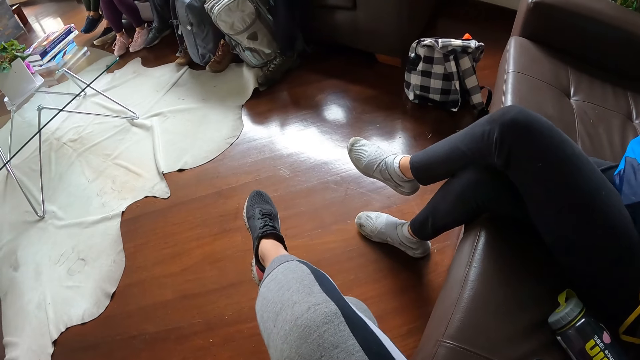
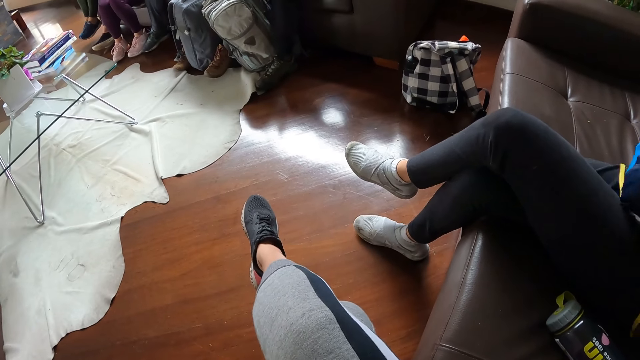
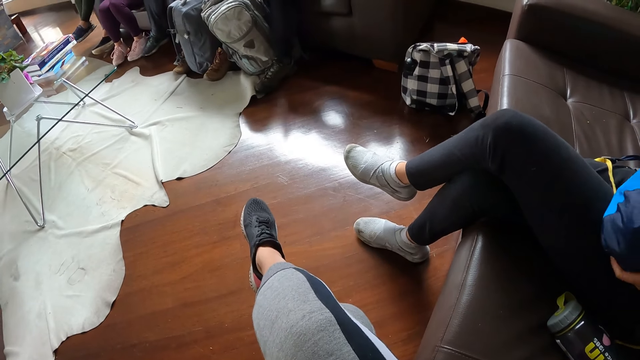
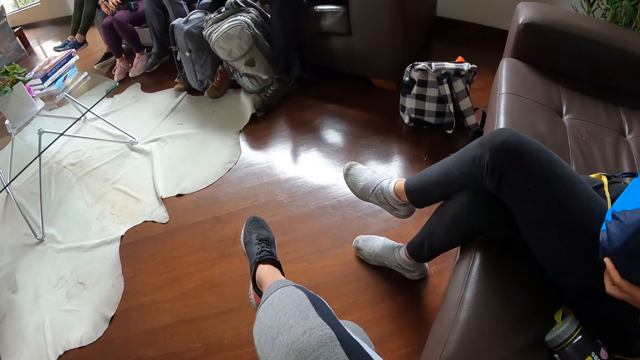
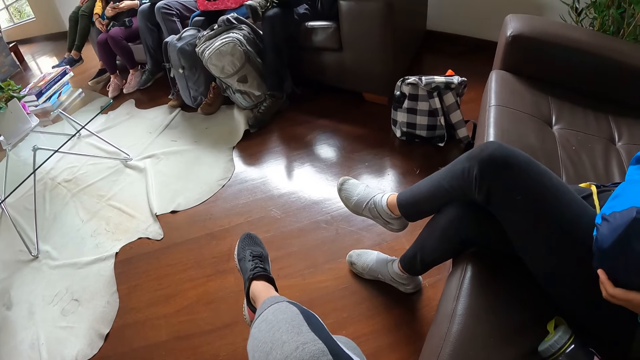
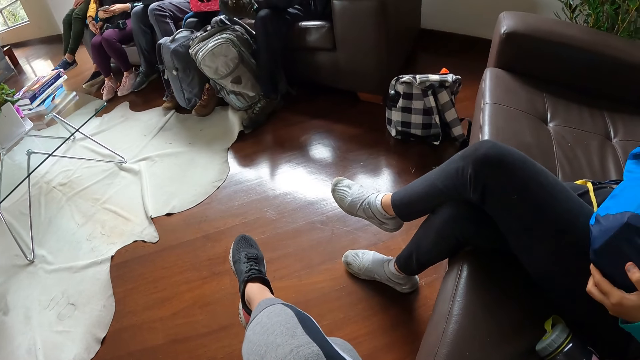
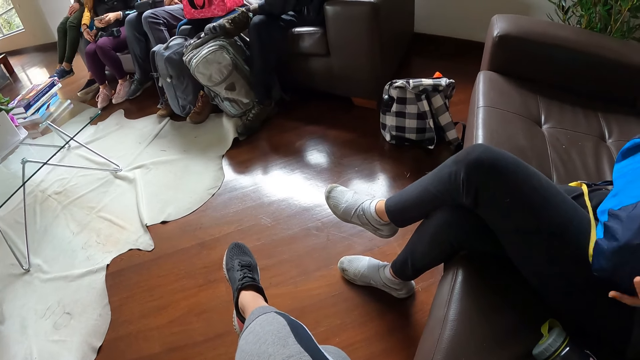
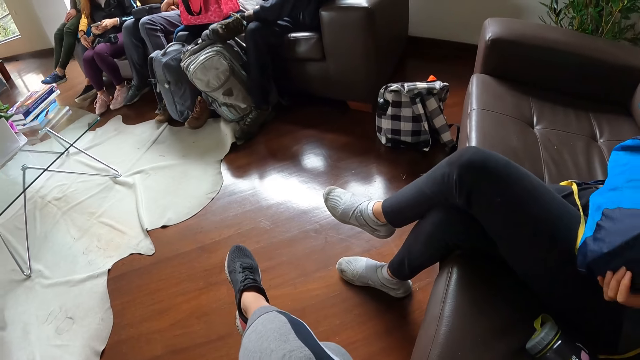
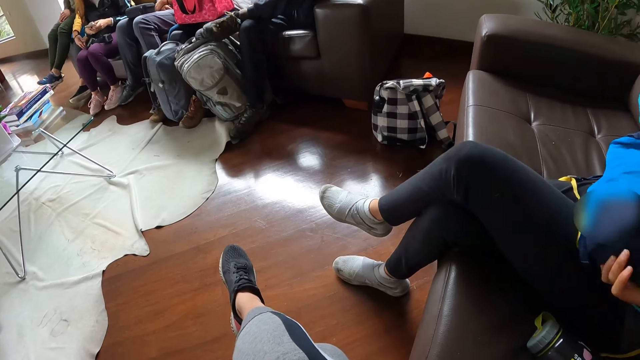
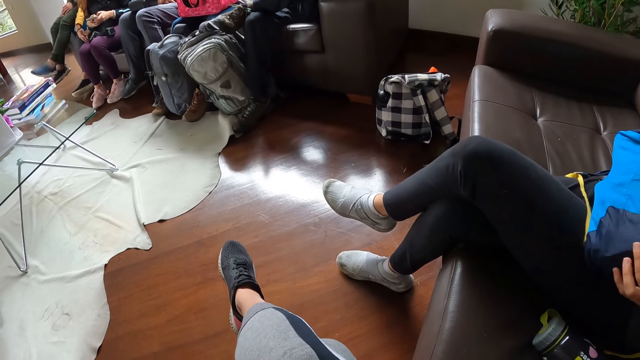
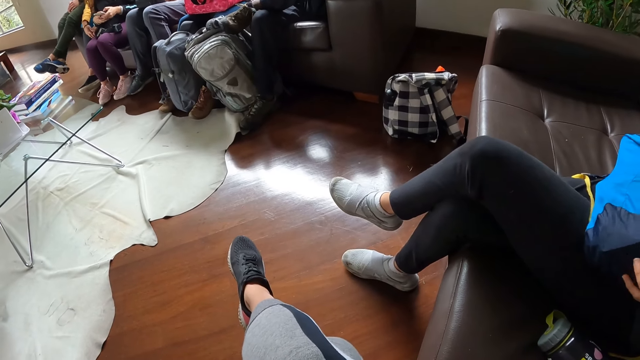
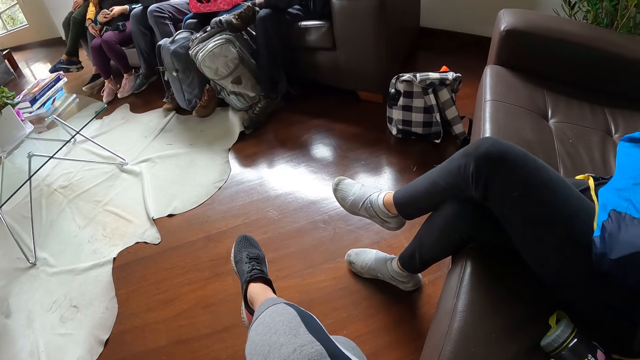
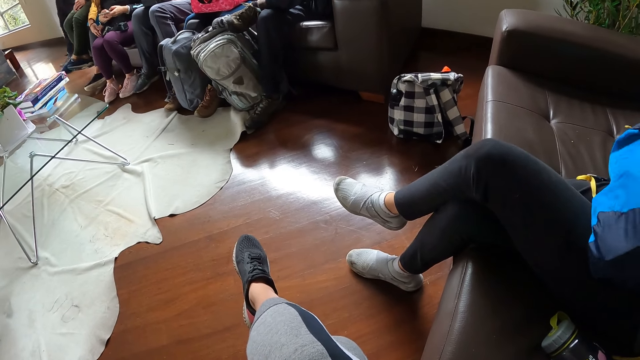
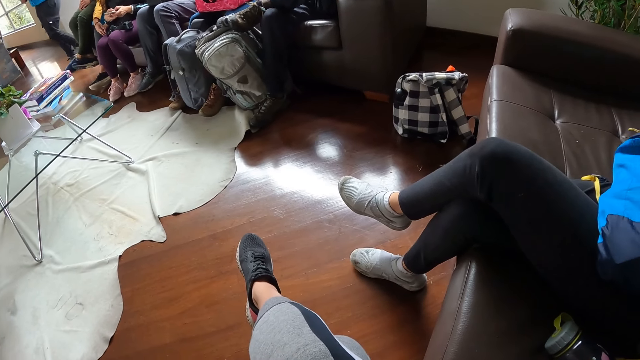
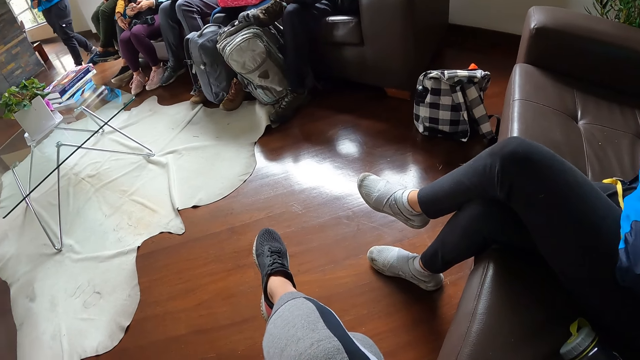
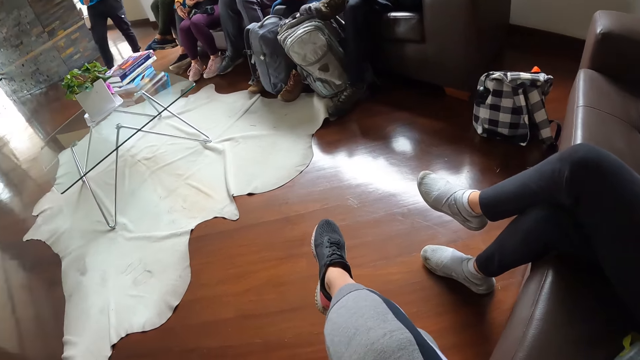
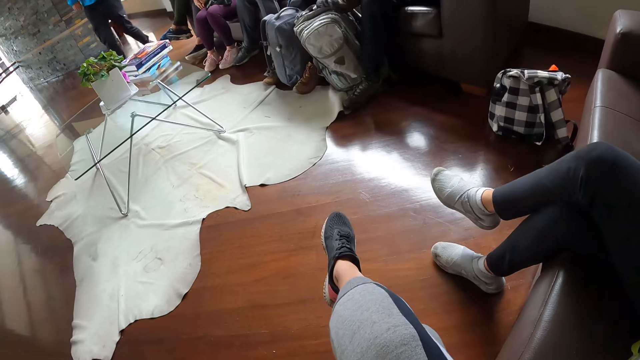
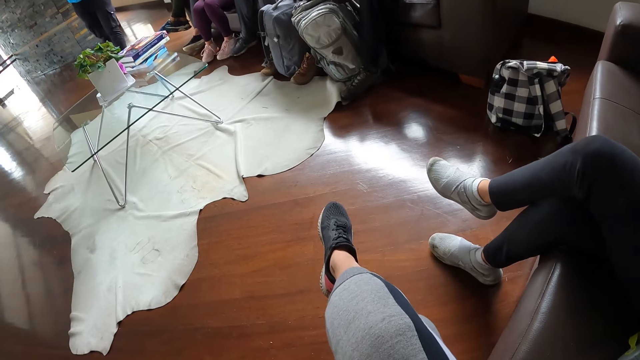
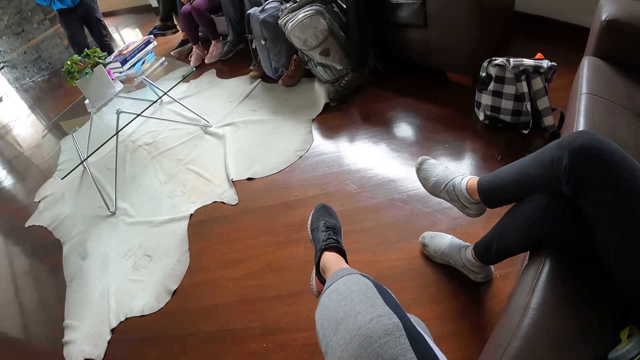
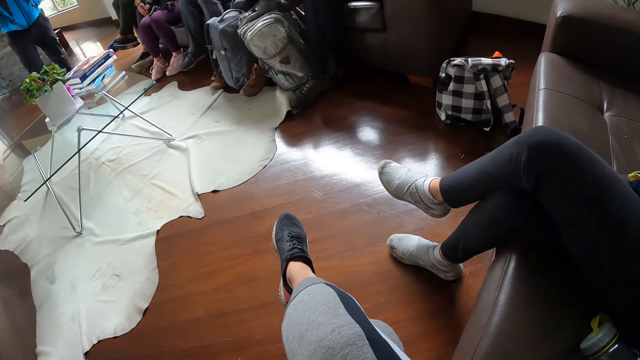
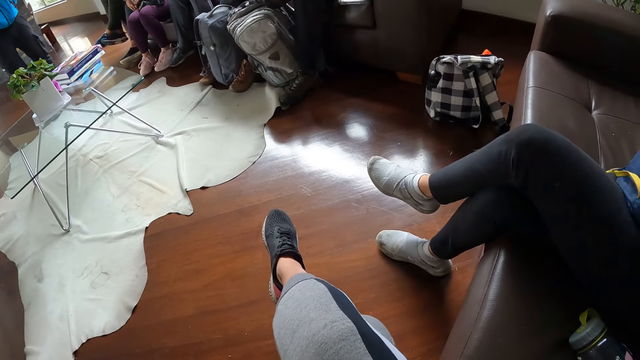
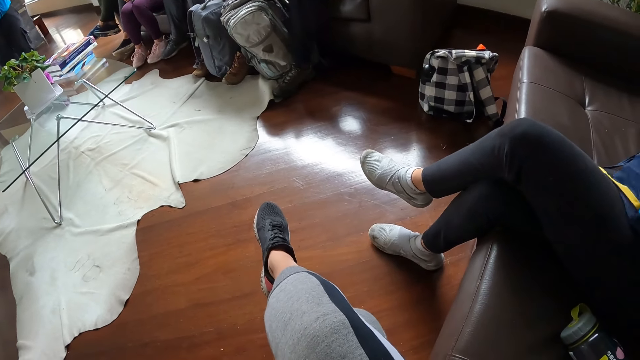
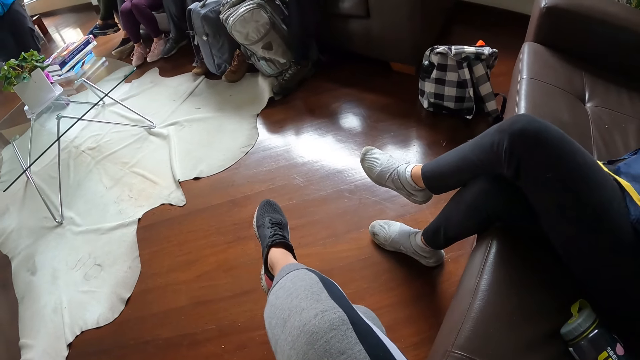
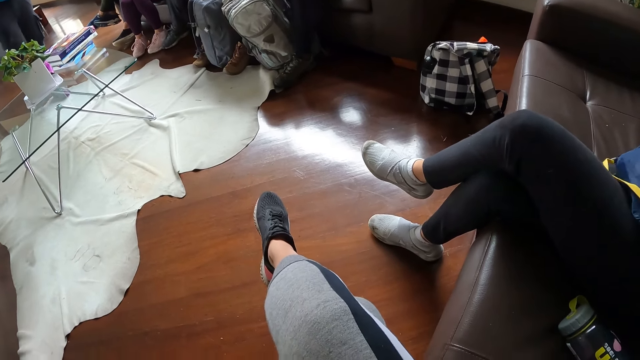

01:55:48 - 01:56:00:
A woman operates a phone in her left hand. Another woman walks to the center of the hall. A third woman removes a tube of cream from the string bag with her right hand.

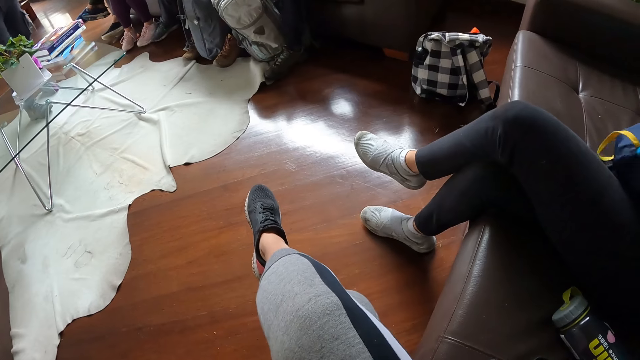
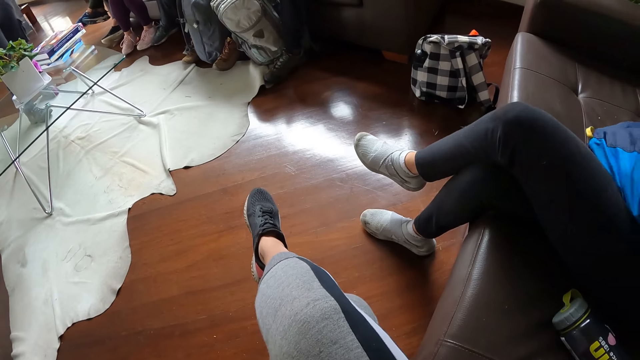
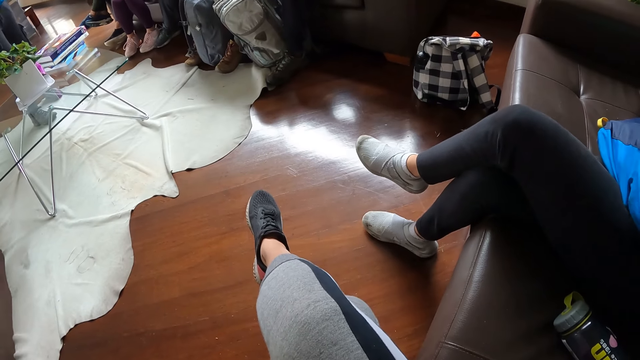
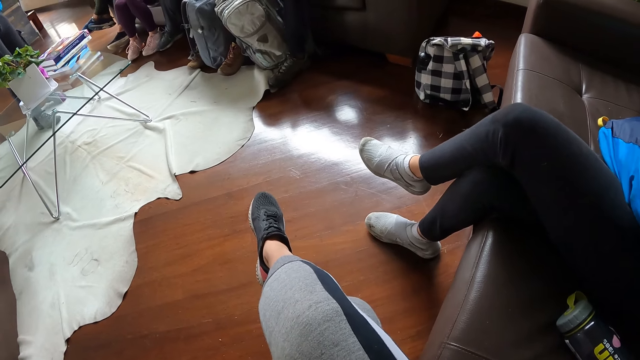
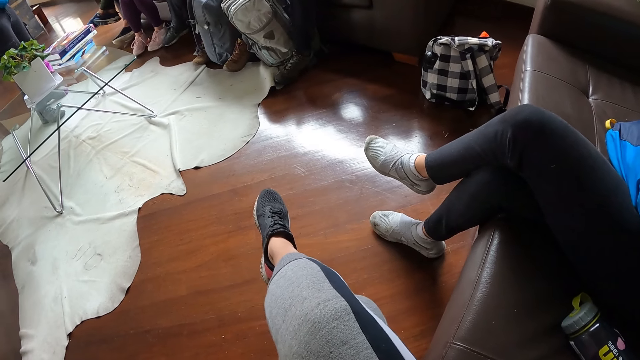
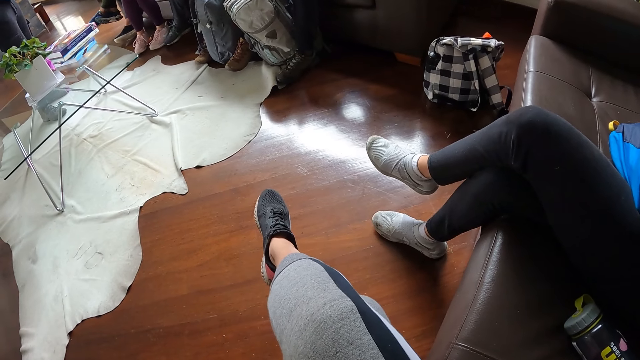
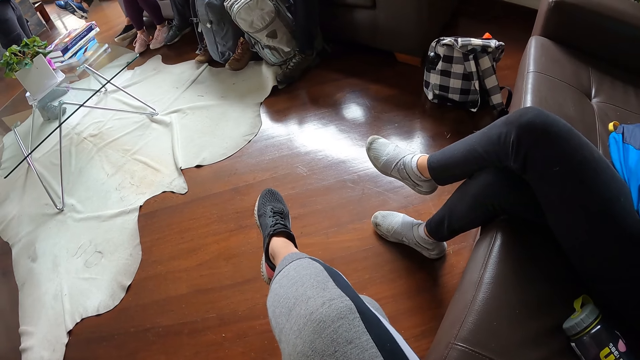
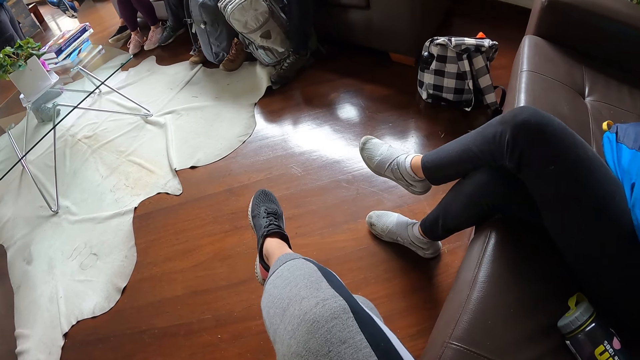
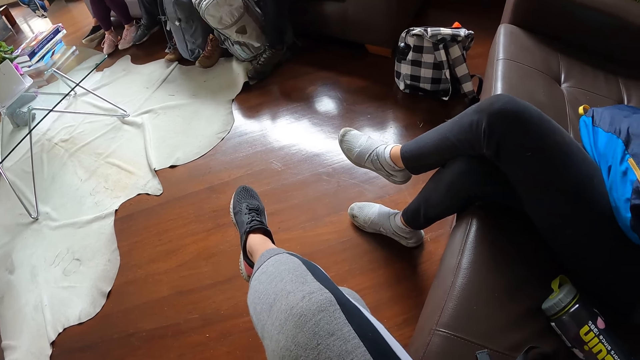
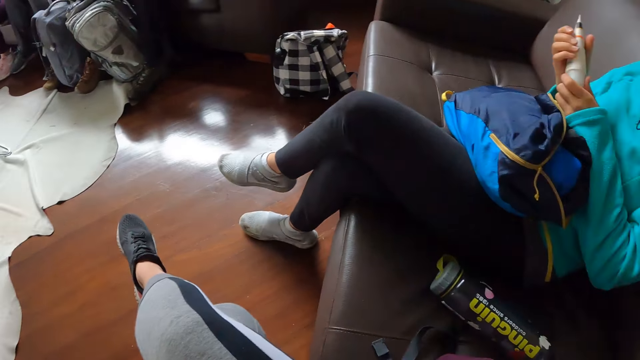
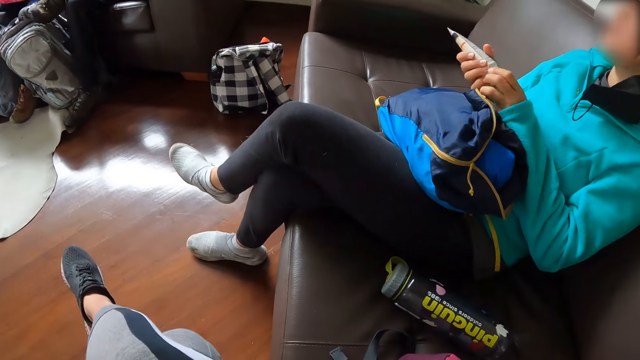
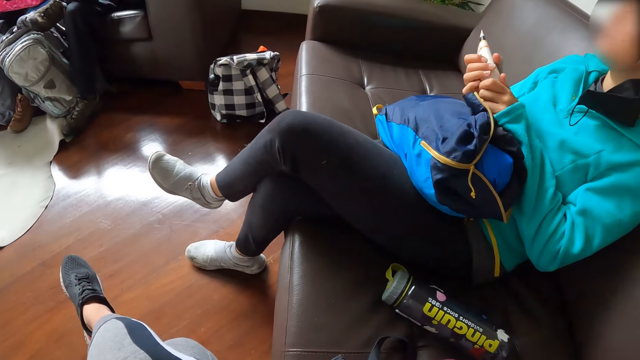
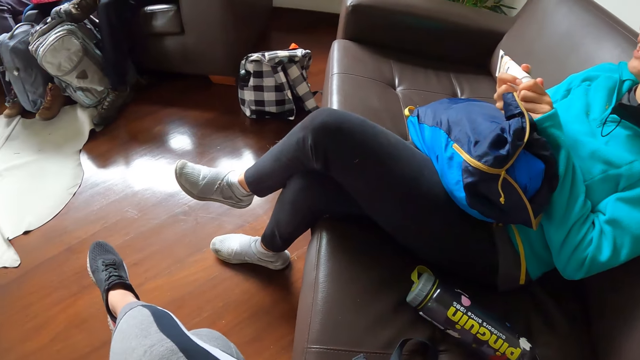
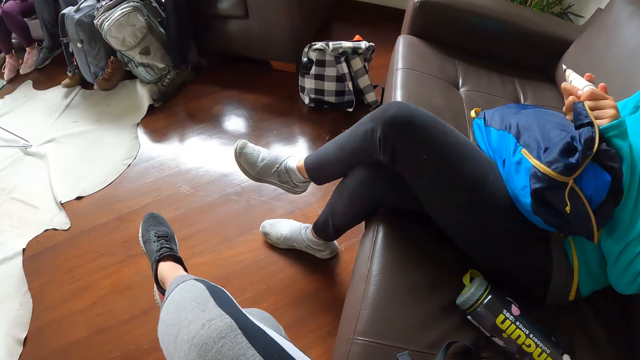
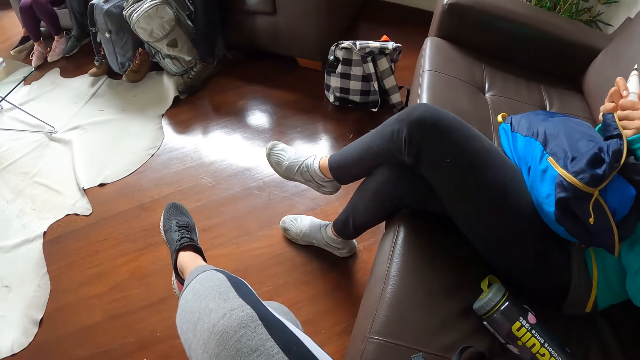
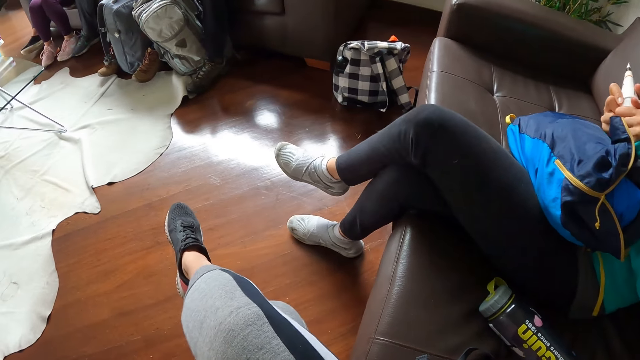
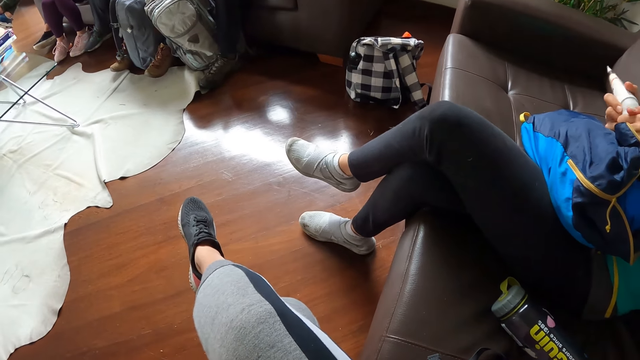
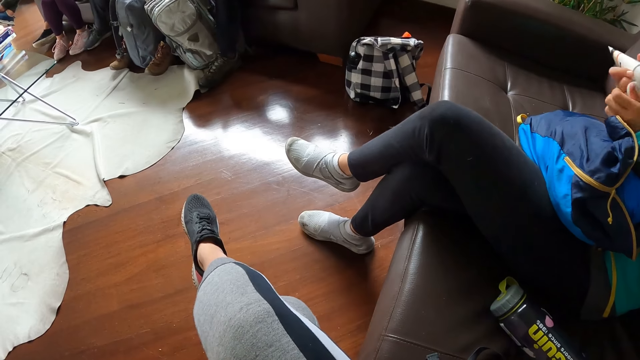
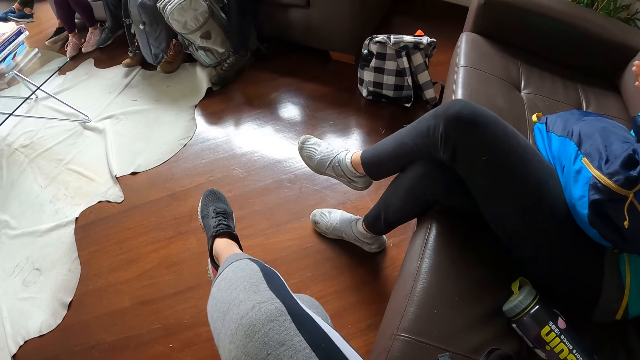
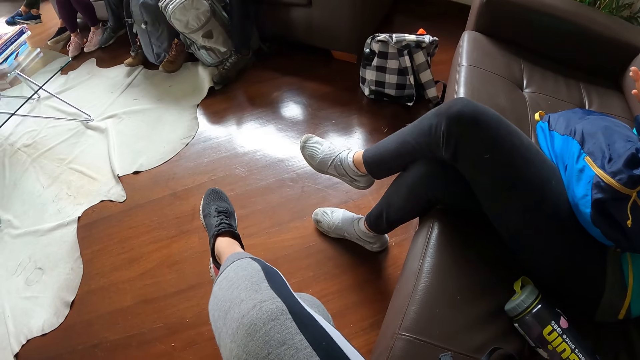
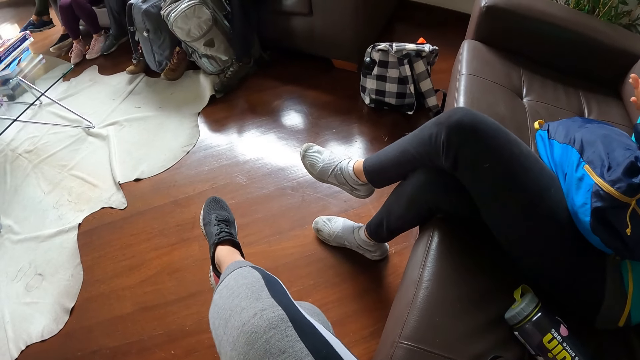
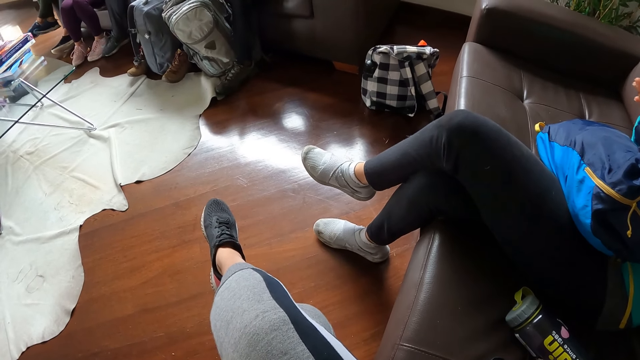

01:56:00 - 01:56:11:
The woman opens the tube of cream in her right hand with her hands. The woman interacts with the other people. The woman dispenses cream in her hand from the tube.
